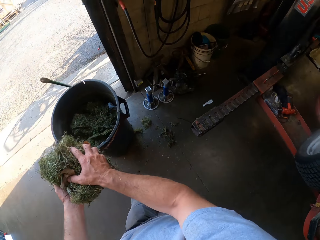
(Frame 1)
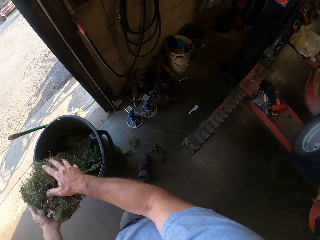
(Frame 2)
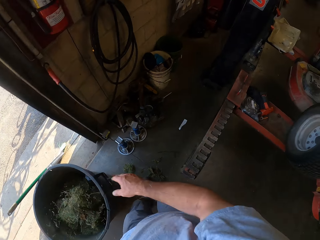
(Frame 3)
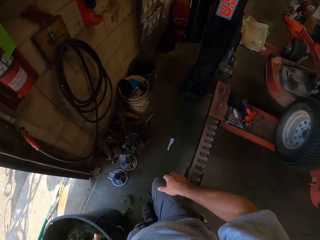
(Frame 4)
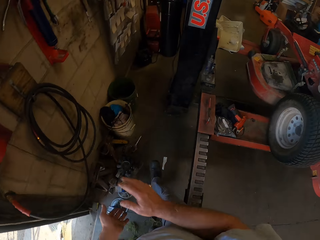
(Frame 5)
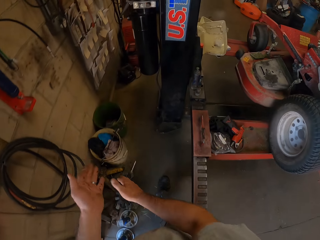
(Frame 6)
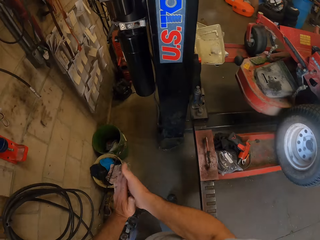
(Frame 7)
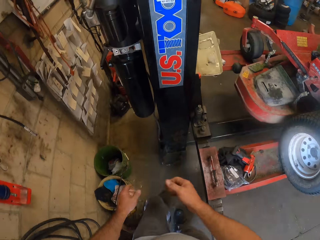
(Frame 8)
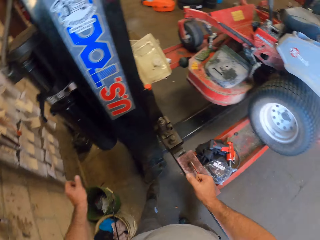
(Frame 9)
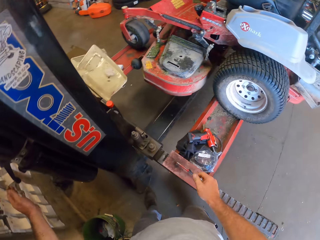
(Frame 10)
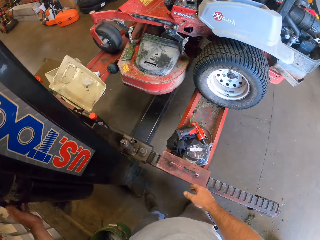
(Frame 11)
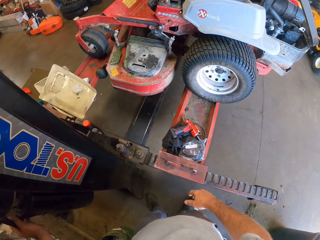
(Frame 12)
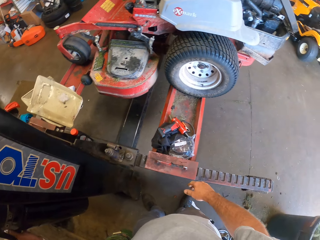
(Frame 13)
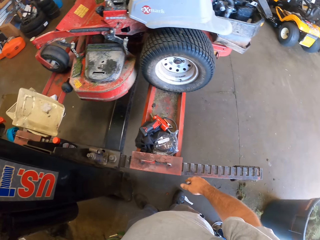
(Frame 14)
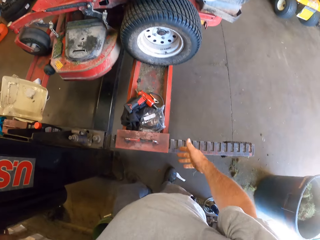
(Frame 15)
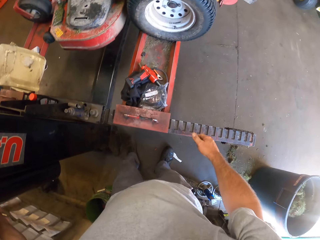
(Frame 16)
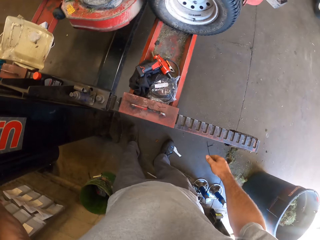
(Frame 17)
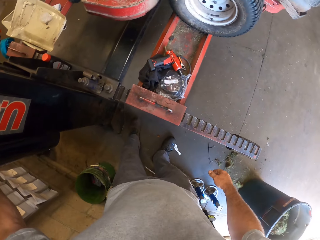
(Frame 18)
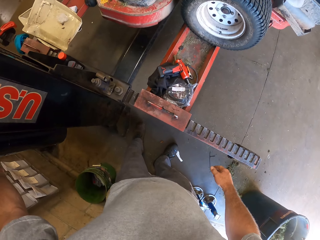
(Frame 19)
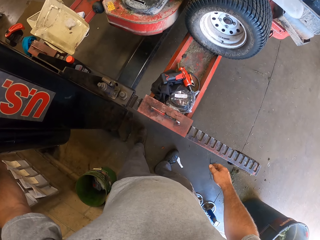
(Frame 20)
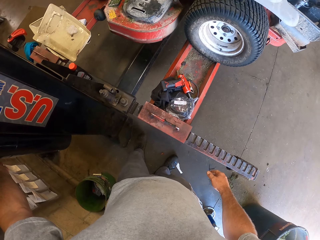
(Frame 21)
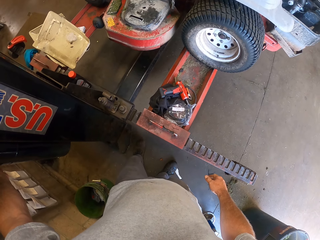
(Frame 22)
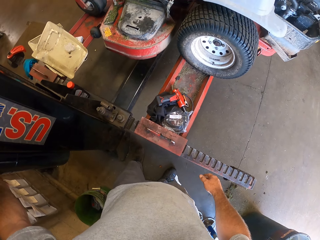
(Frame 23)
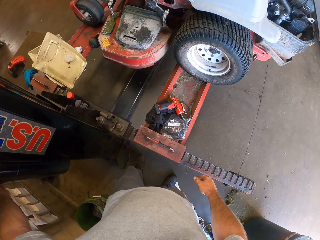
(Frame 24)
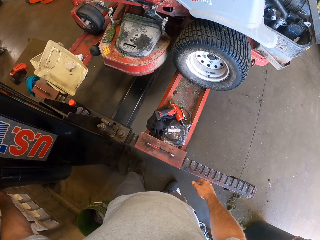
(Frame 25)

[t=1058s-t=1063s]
The camera wearer throws the dirt in the bin. He dusts his hands. He walks around the workshop. He lowers the workshop lift. He holds something with his hand.
